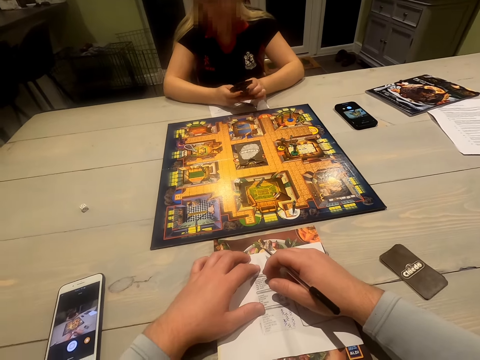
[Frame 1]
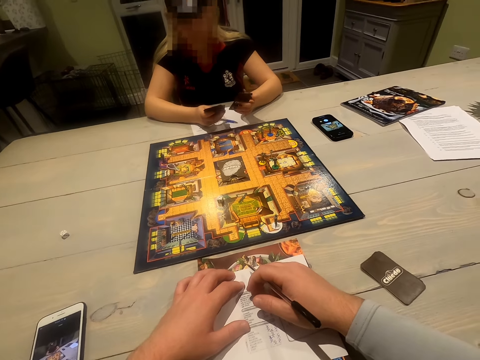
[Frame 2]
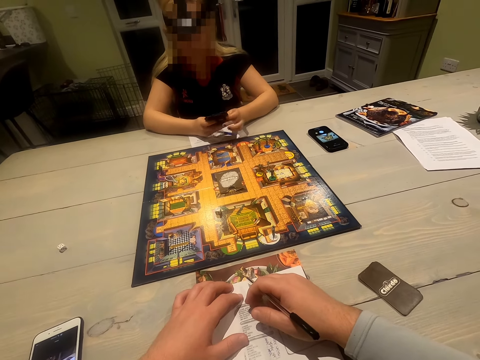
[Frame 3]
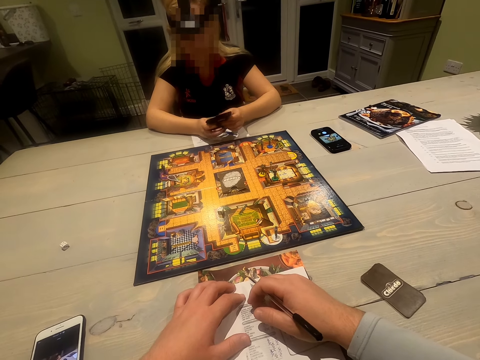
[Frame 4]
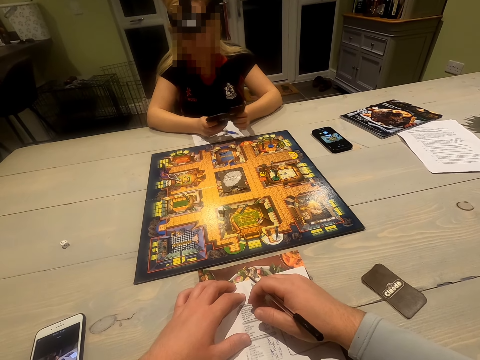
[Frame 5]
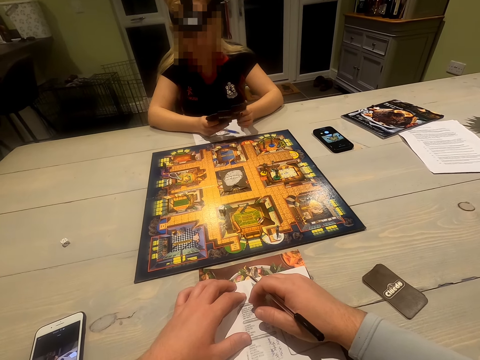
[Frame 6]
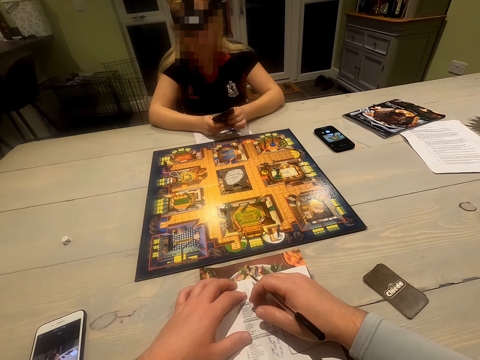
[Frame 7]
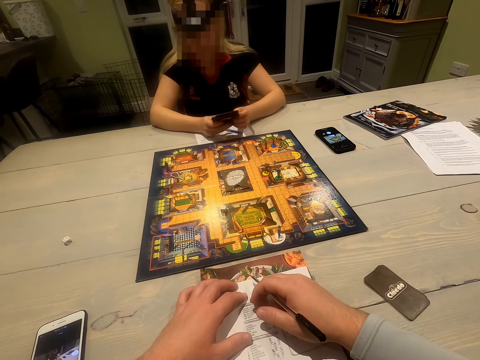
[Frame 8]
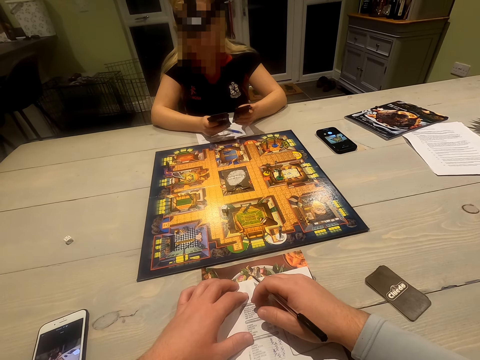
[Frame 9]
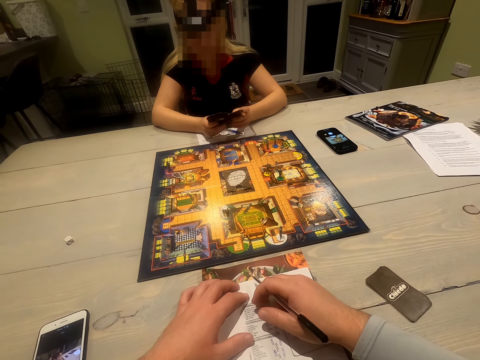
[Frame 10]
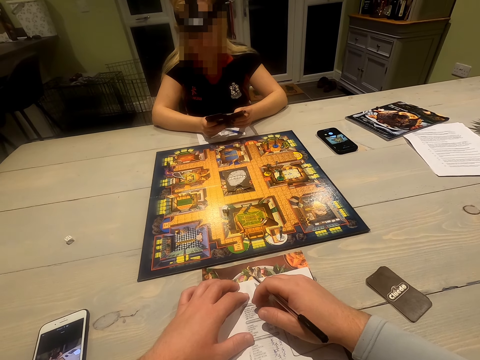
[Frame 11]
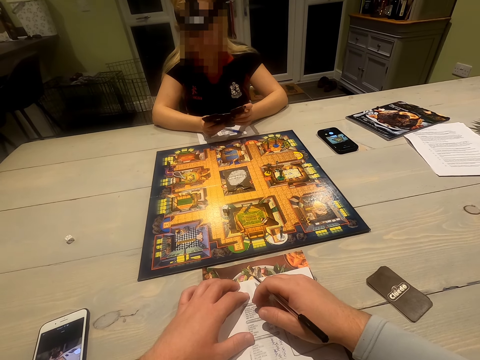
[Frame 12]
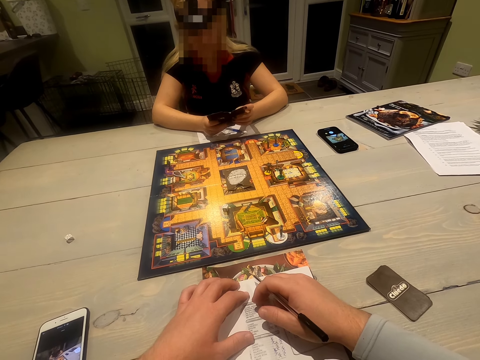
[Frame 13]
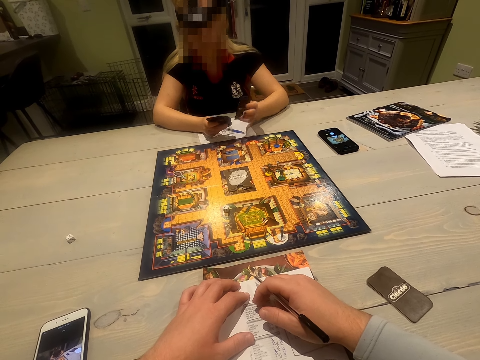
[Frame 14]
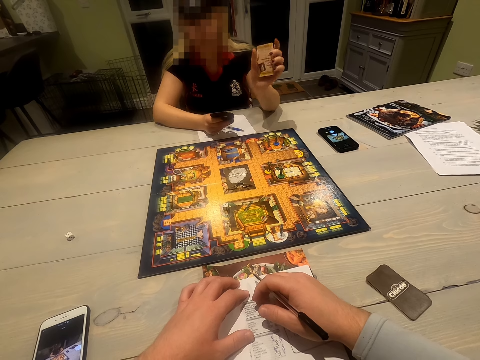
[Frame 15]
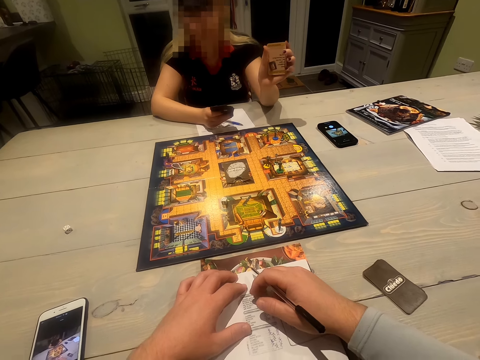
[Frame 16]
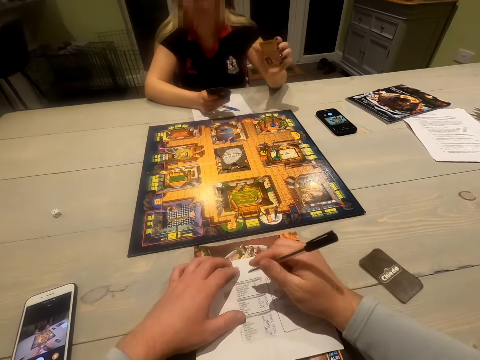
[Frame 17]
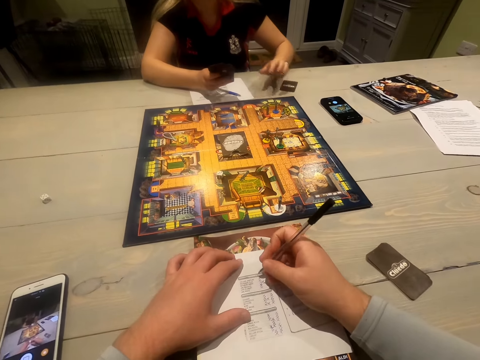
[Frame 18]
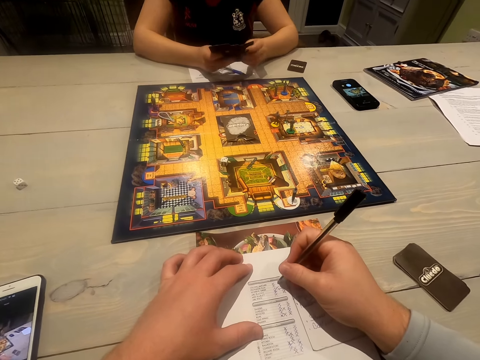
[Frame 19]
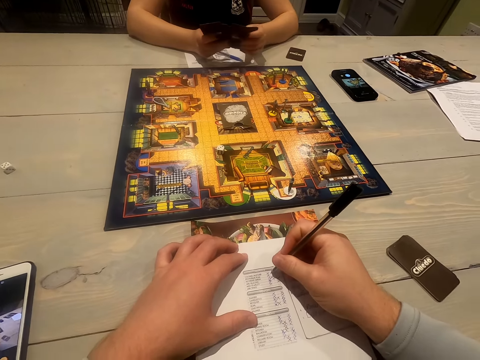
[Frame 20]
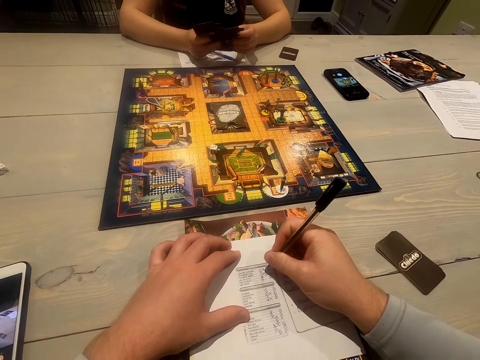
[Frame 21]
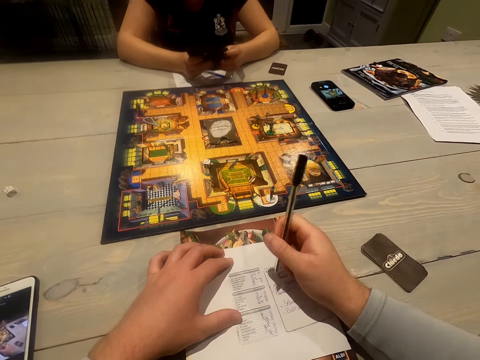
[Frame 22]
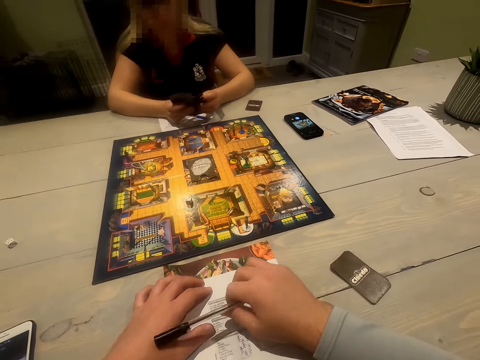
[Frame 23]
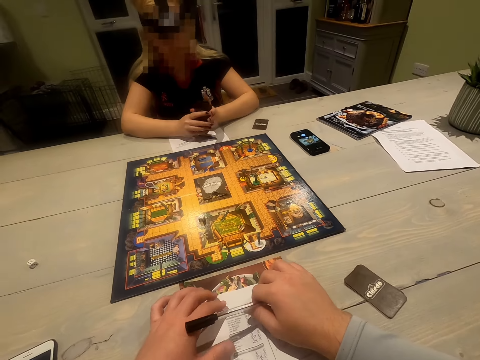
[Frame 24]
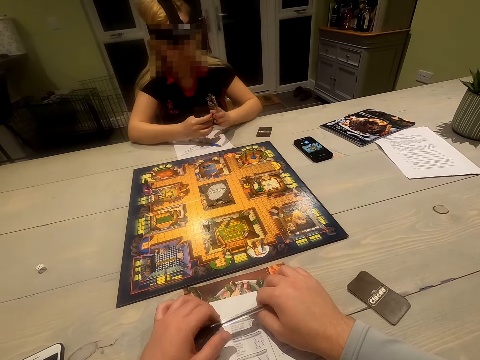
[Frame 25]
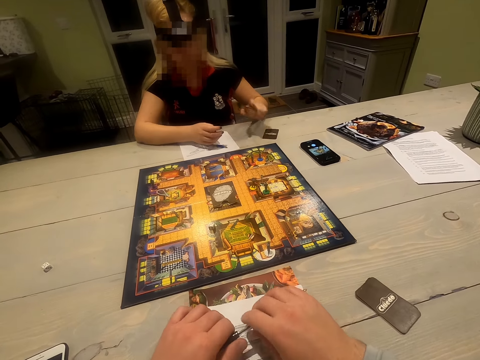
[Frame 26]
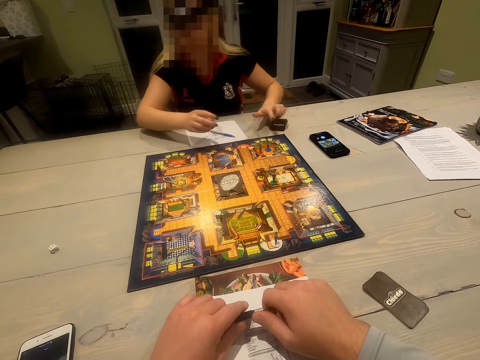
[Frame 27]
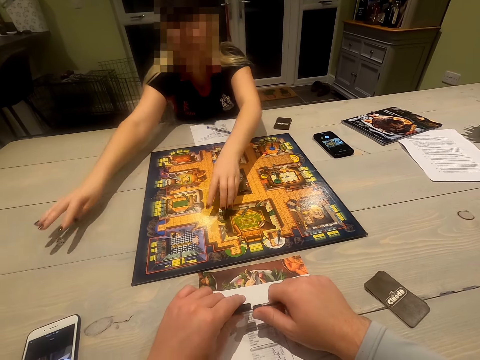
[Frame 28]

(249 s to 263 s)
A woman shuffles playing cards. The woman shows a playing card to the camera wearer. The camera wearer writes on the sheet of paper. The woman holds playing cards and places the playing cards on the table.

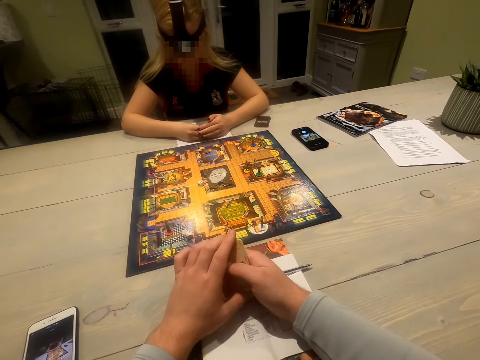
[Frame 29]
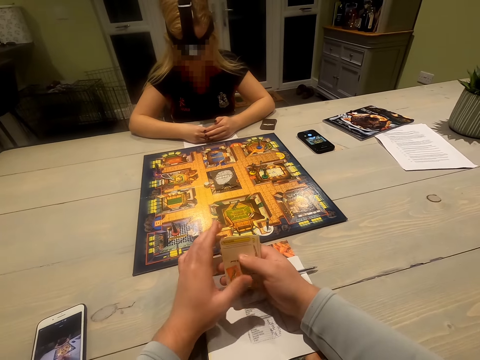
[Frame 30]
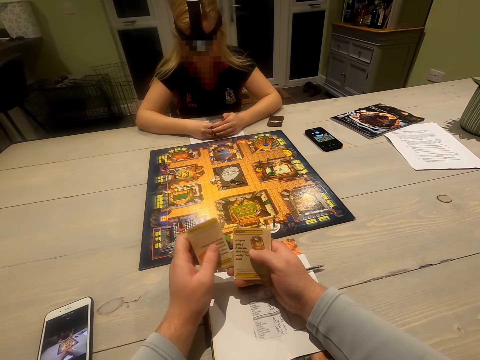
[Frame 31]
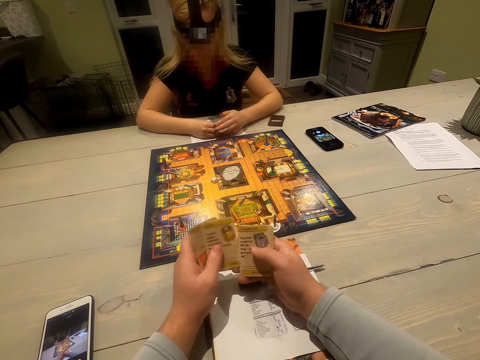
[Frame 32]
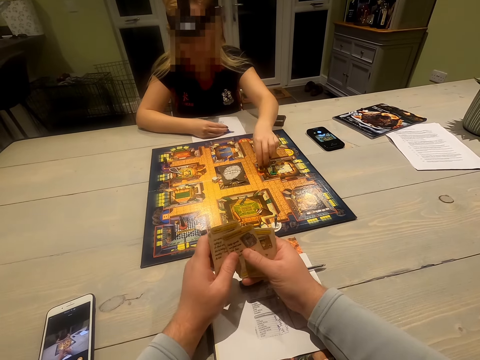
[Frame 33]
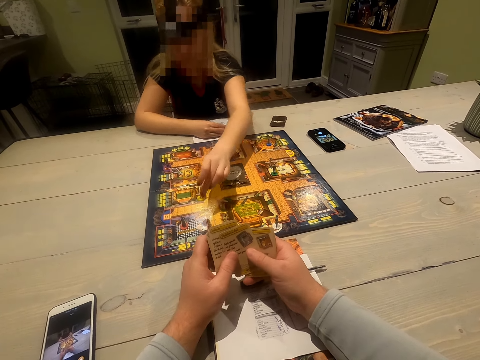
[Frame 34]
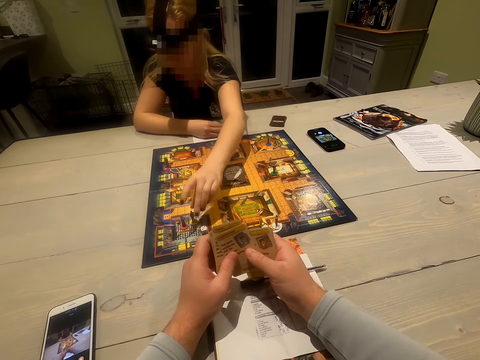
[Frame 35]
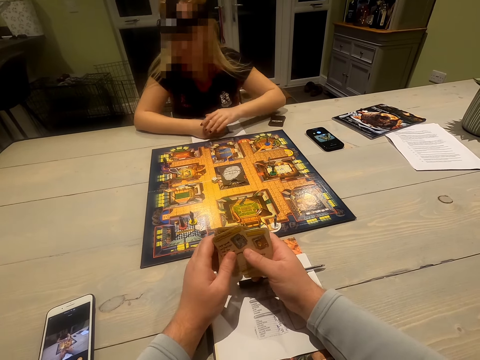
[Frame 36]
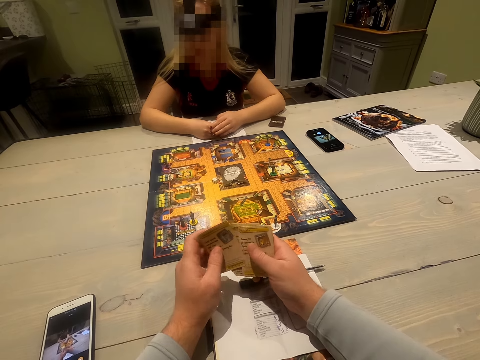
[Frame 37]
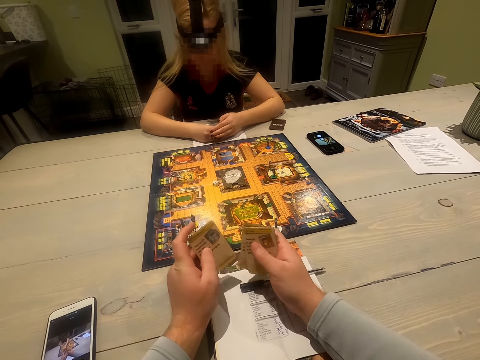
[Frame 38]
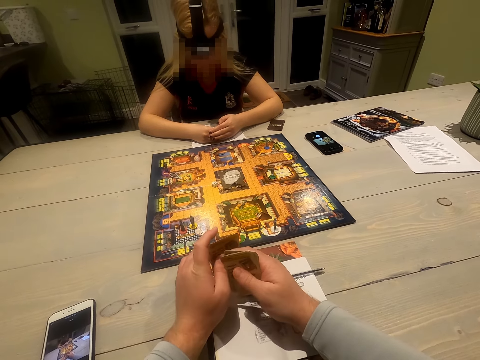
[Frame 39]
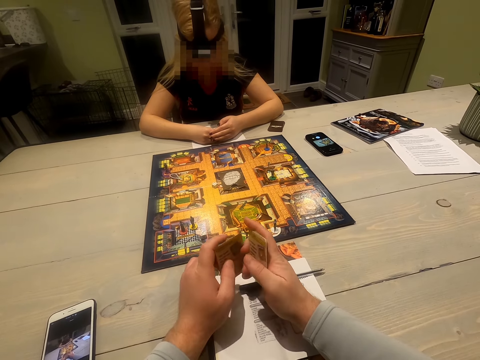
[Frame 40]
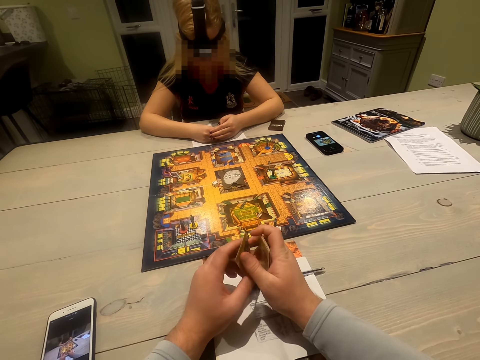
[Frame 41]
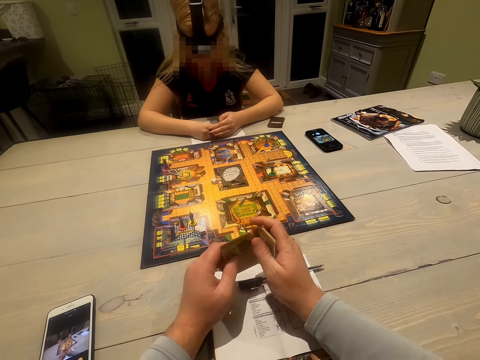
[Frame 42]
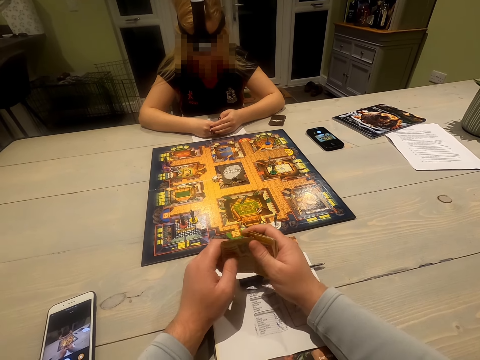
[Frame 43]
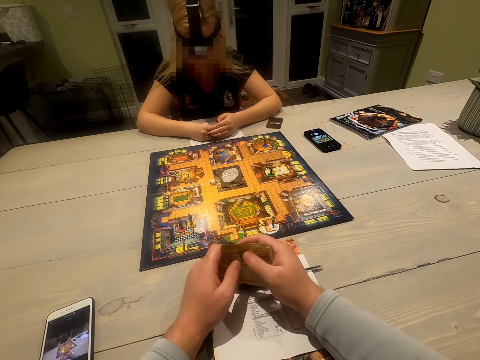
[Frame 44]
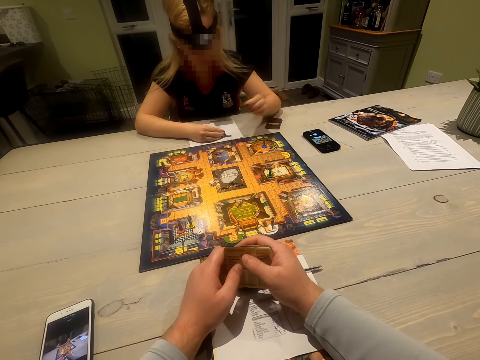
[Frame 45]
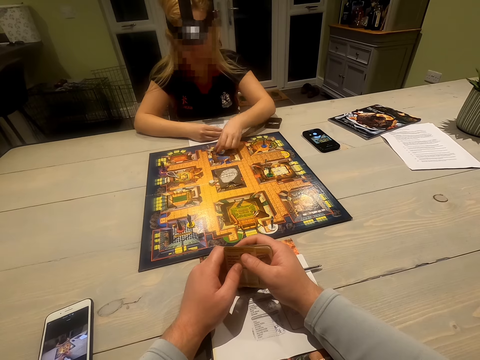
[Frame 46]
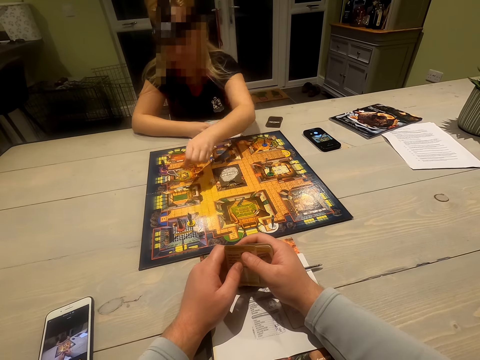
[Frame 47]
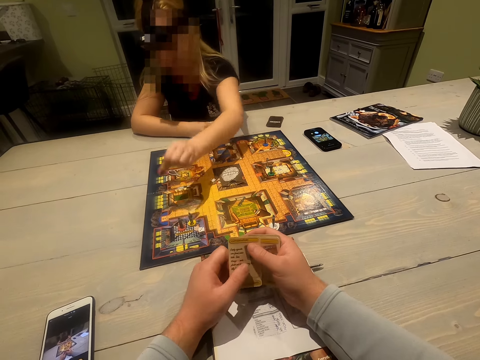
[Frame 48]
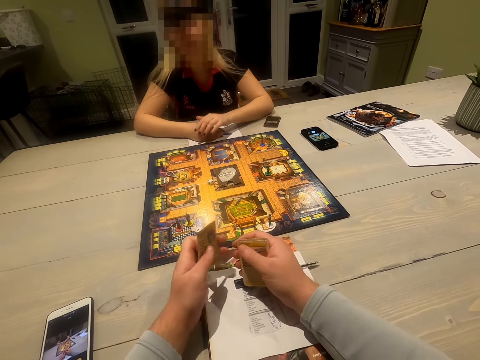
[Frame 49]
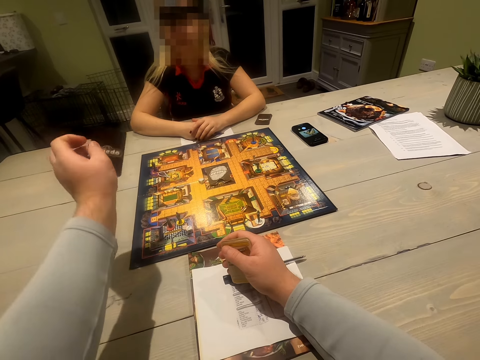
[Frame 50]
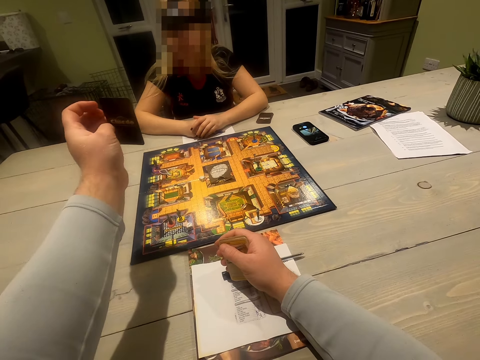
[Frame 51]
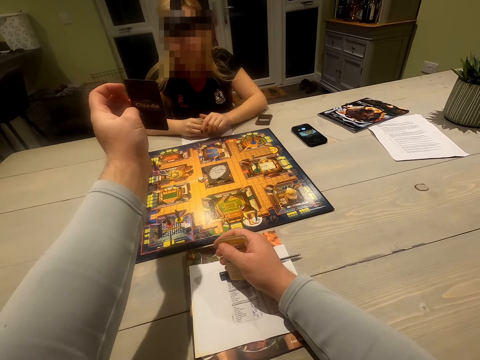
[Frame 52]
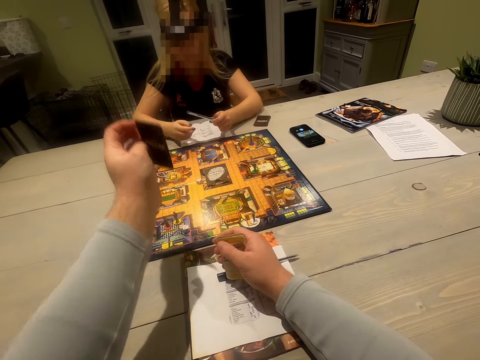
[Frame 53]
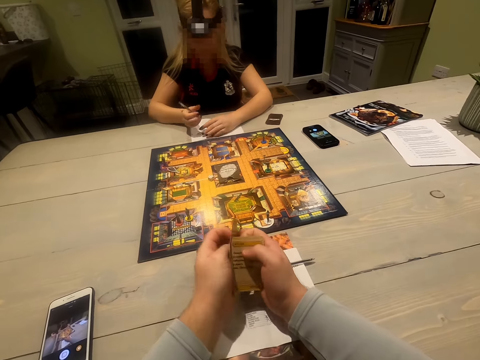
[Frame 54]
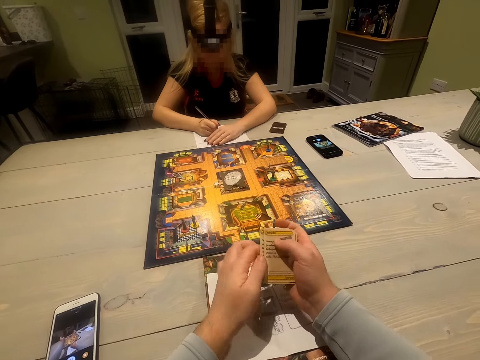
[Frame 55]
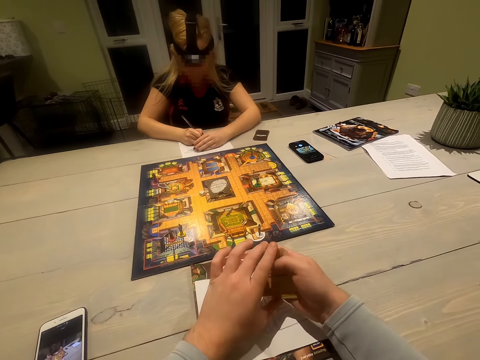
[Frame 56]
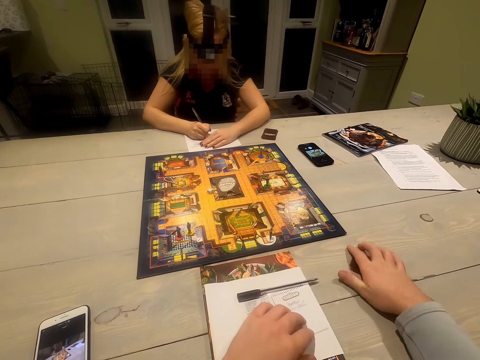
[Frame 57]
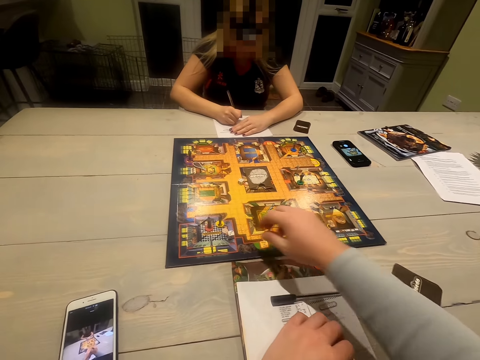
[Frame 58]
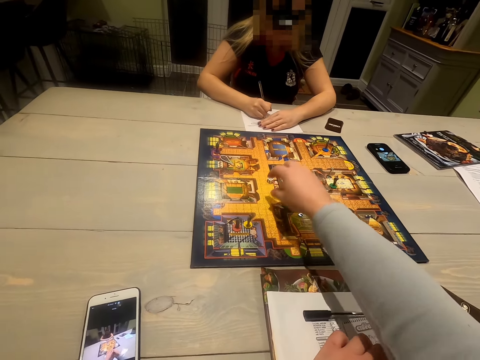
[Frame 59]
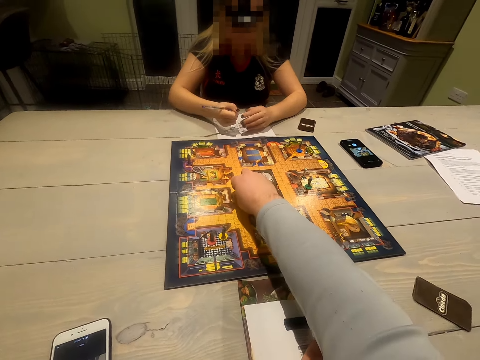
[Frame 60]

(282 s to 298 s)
The camera wearer shuffles playing cards. A woman moves a pawn on the playing board and moves the token. The camera wearer lifts the card. He shows the woman the card. He puts down his hand. He puts down the cards. He picks up the dice.
